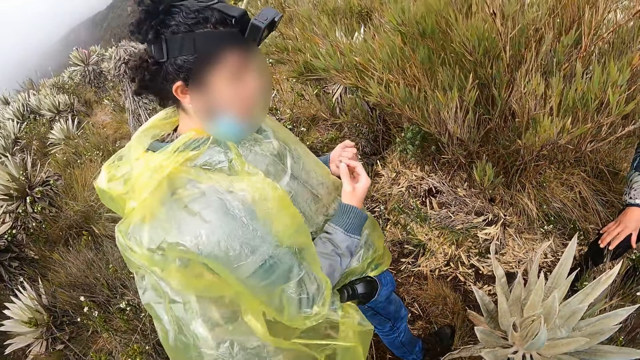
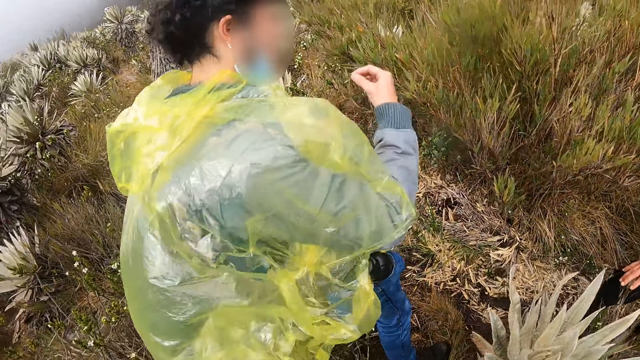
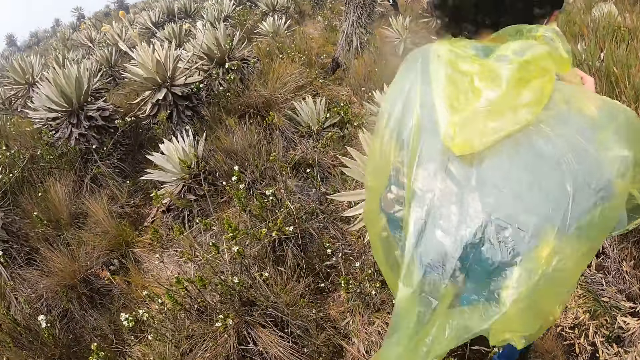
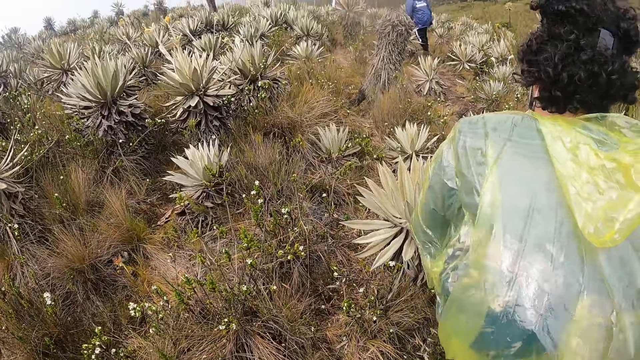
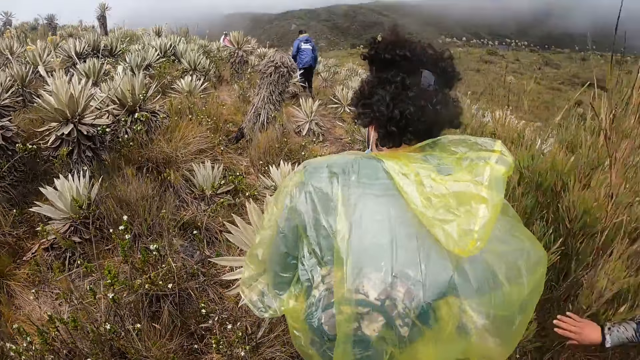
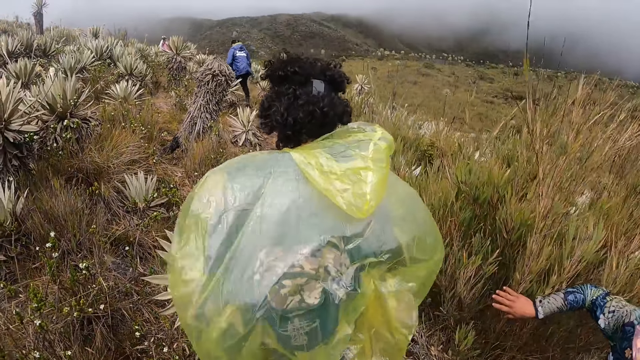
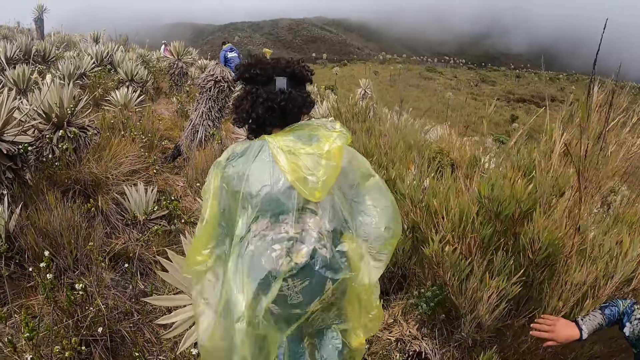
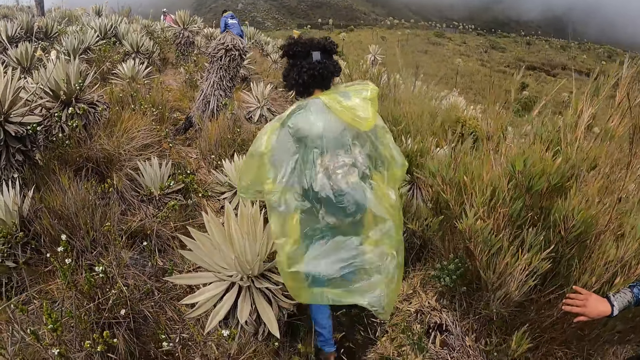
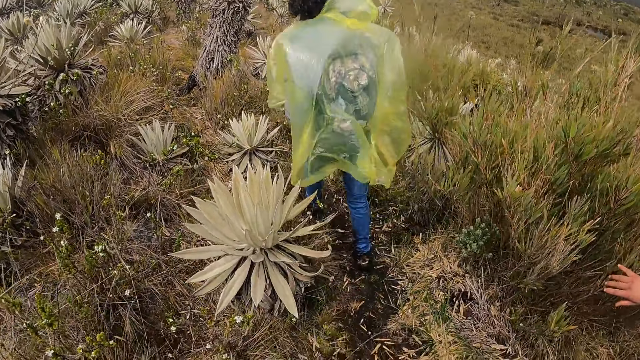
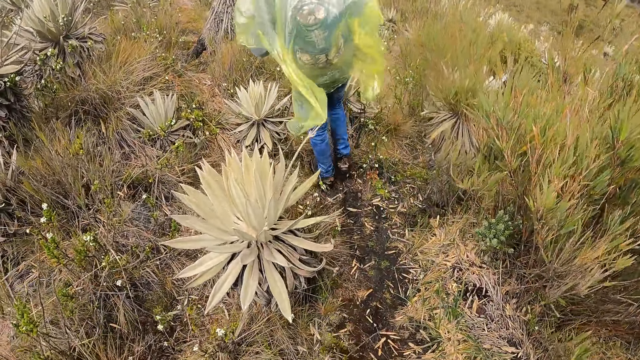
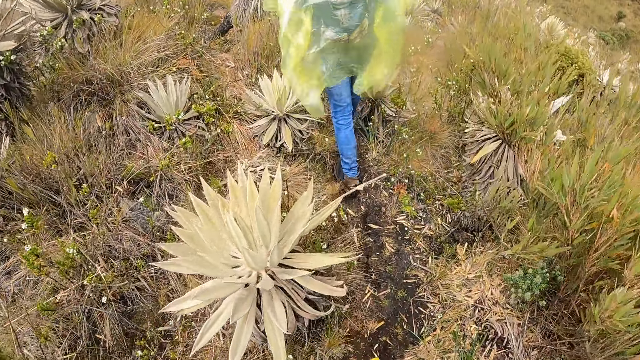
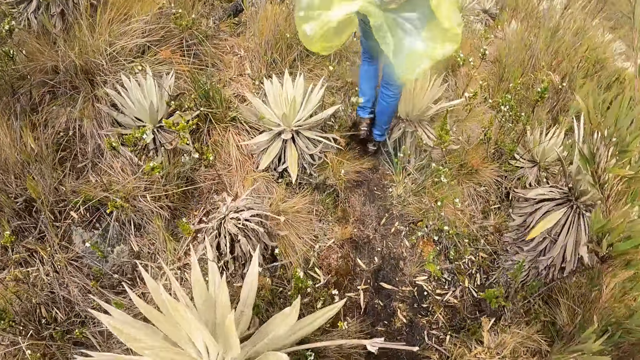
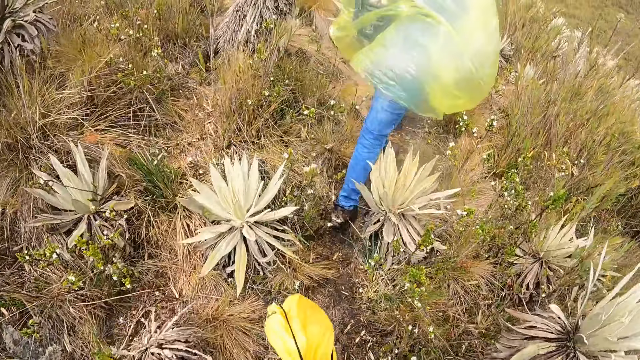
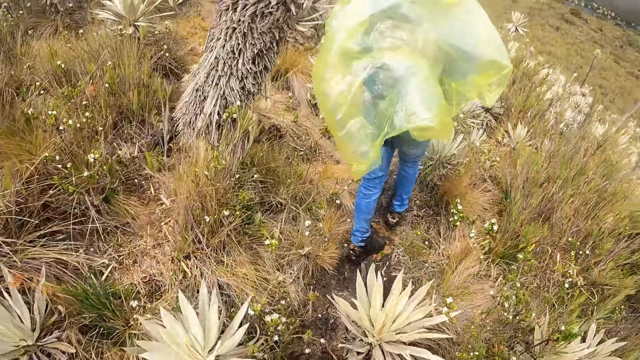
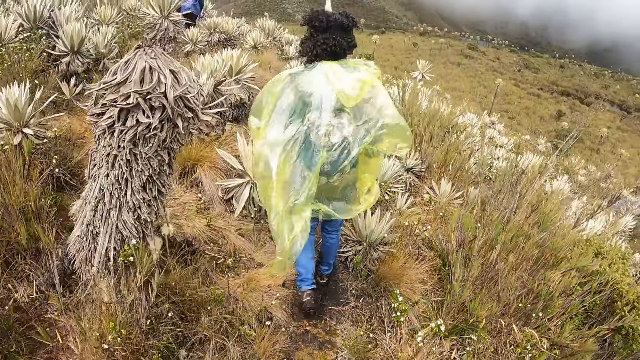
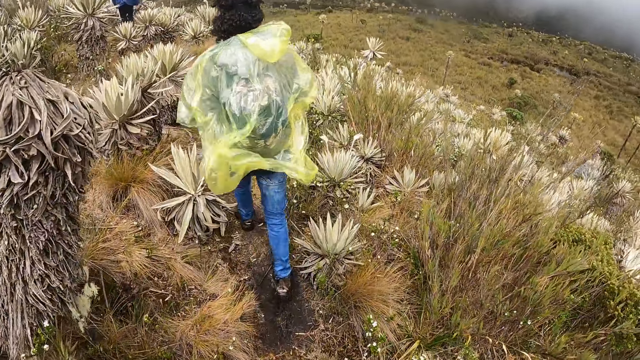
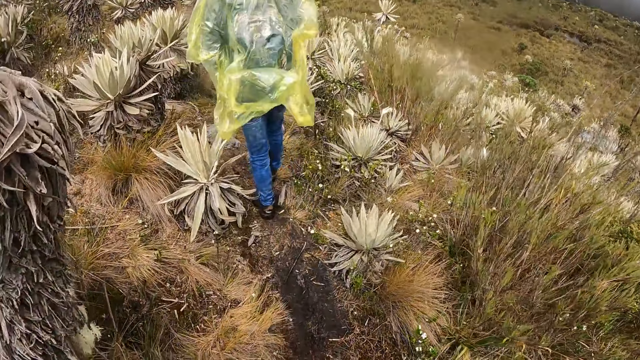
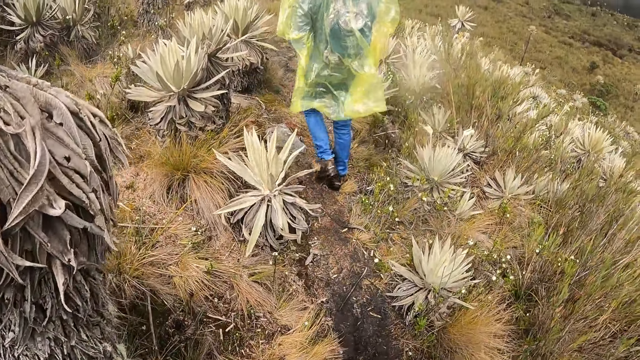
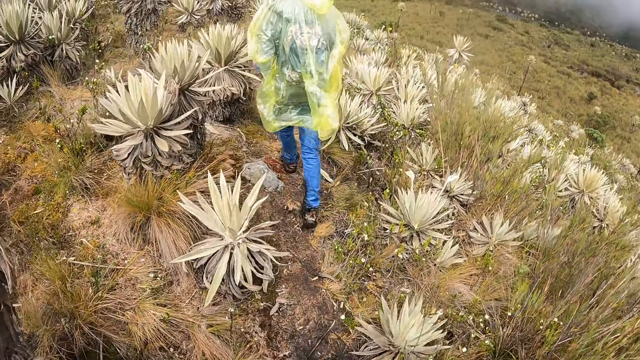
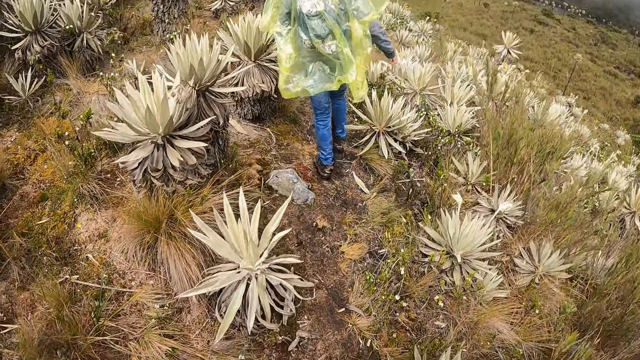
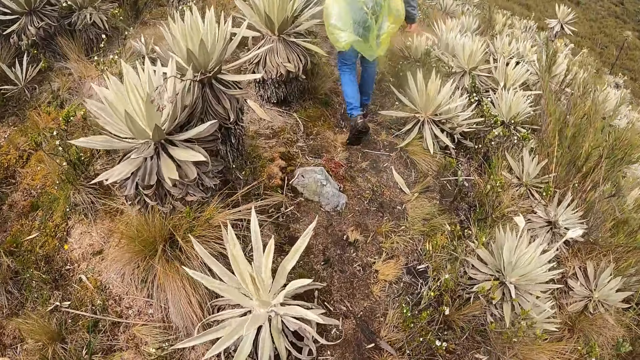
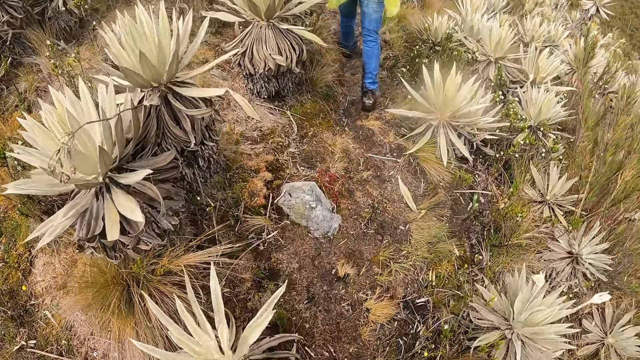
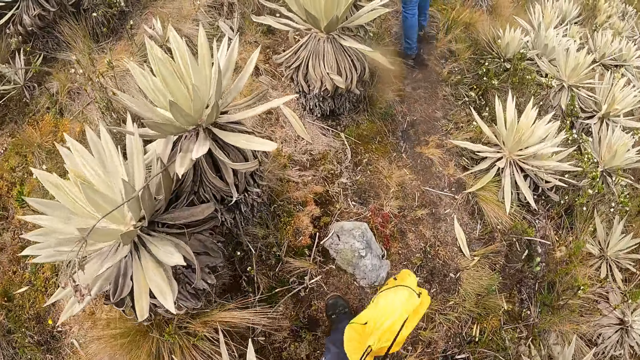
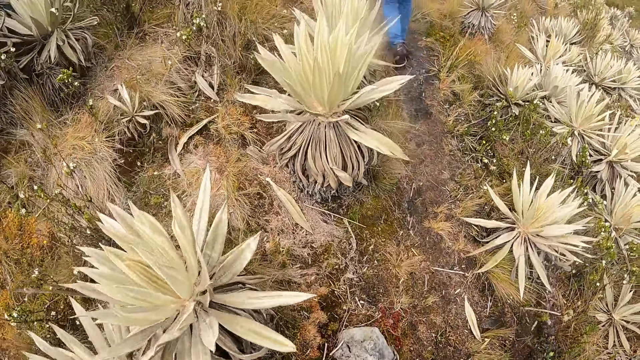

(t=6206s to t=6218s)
A man walks along the farm path. Another man pushes some plants with his left hand. A woman walks. The camera wearer walks along the farm path.

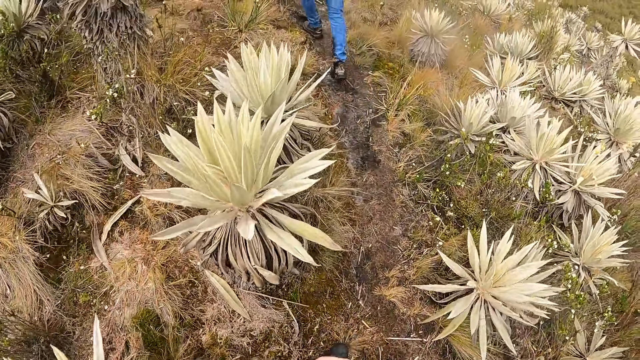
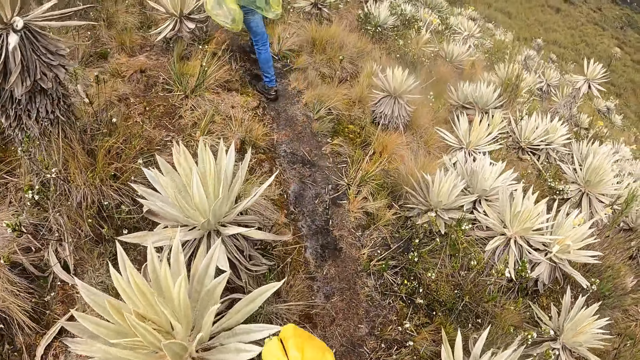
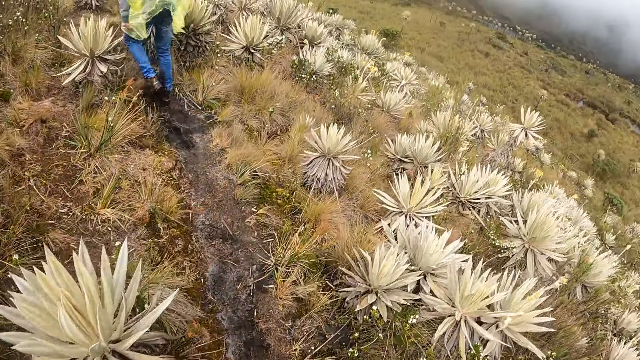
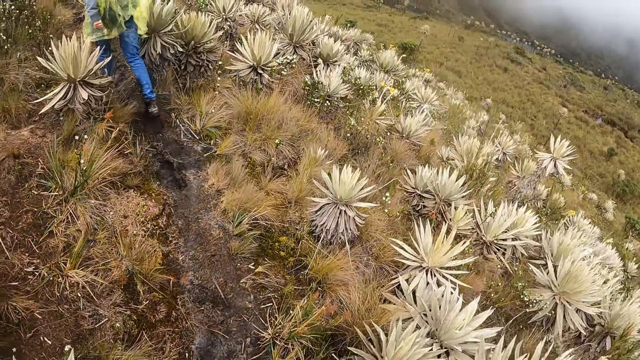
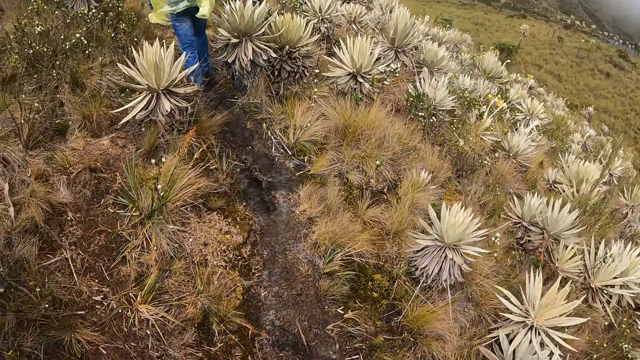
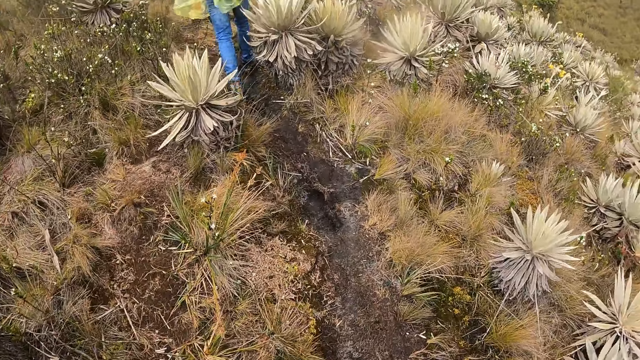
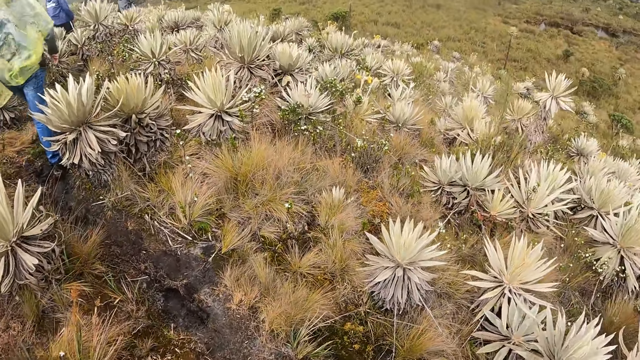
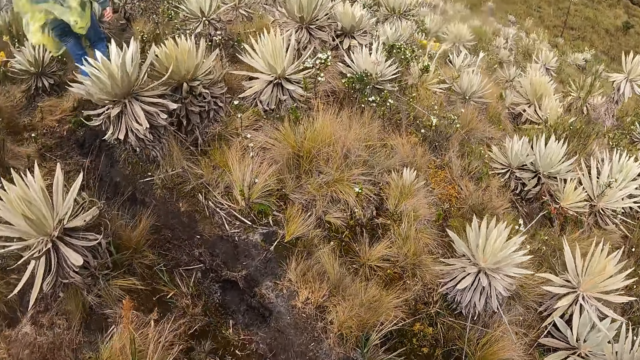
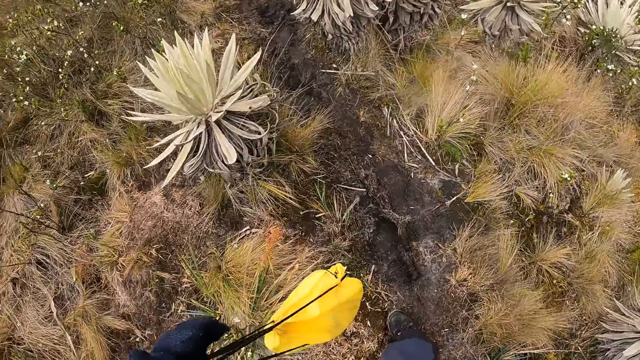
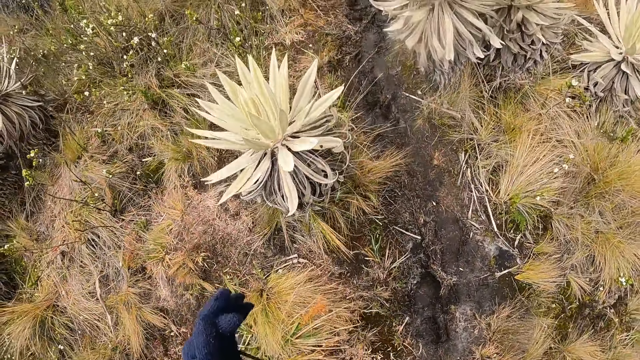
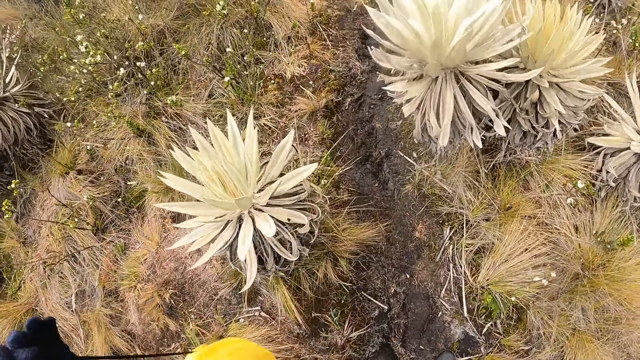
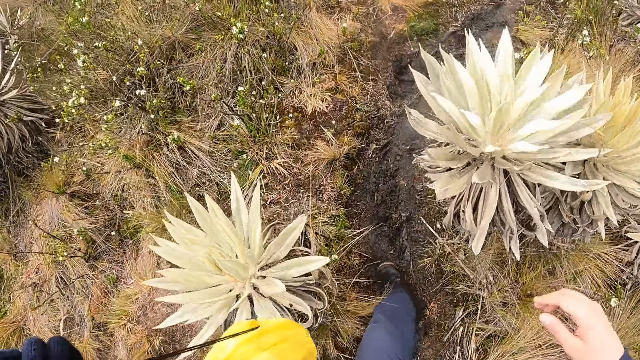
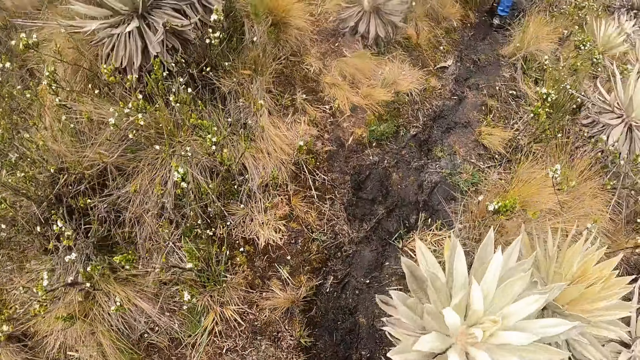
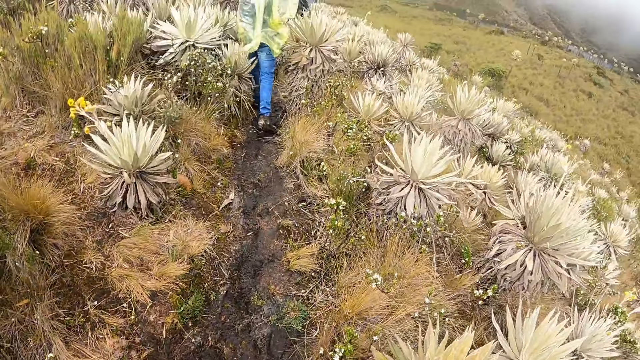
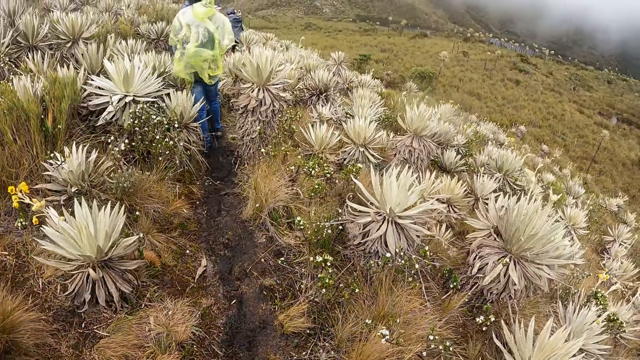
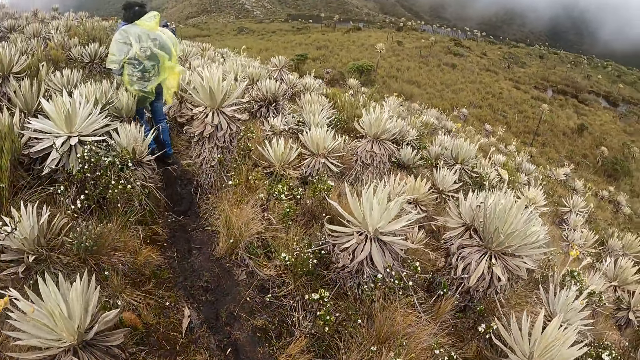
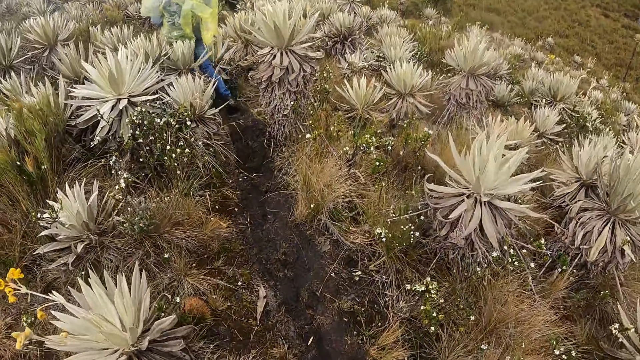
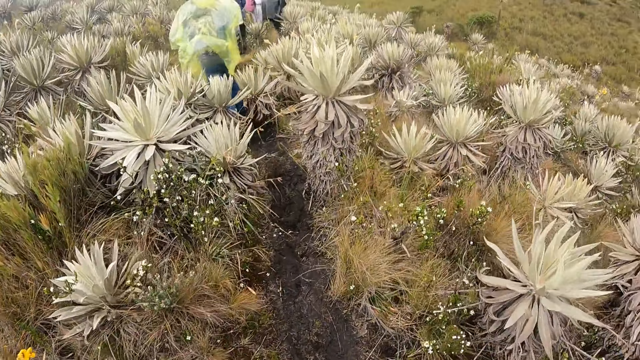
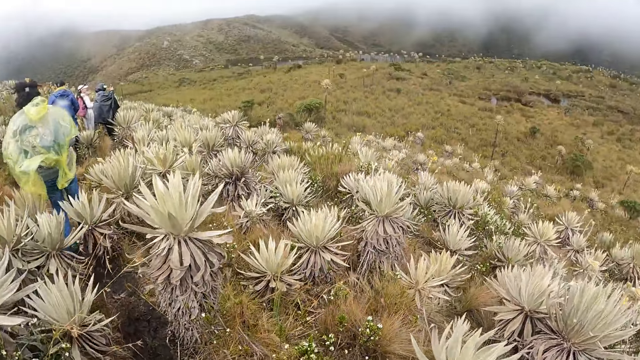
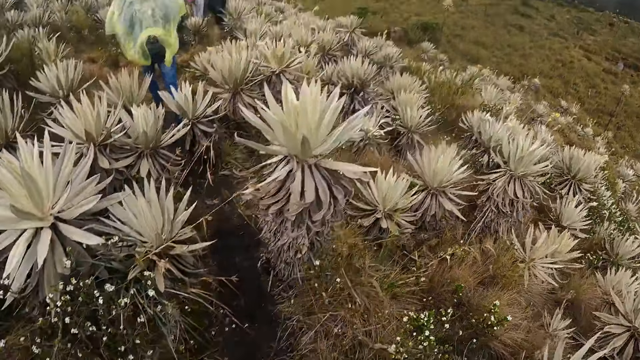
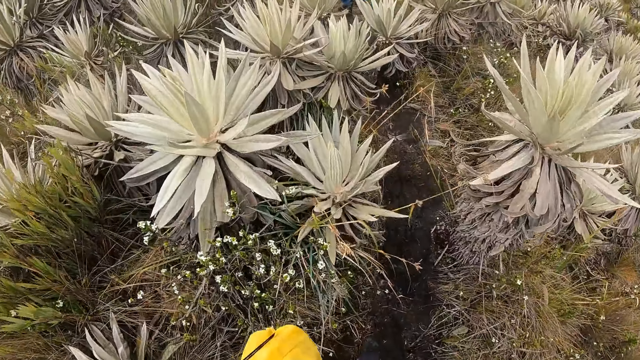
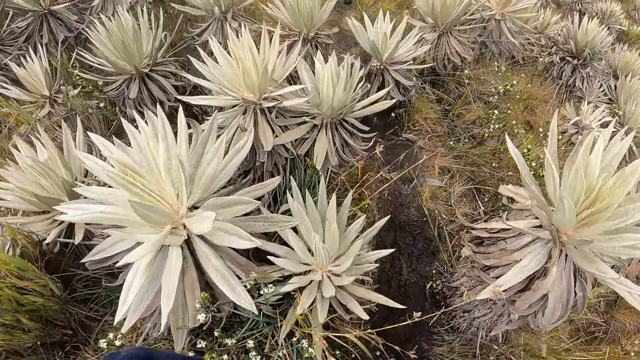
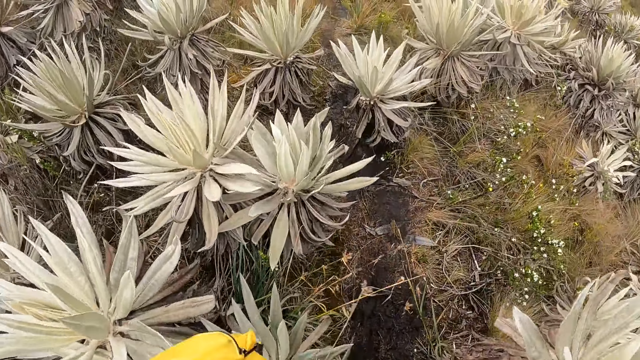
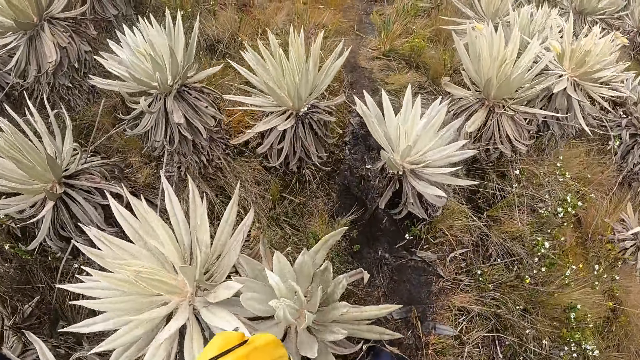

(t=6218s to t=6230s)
The camera wearer walks. He touches a Tikumu plant with his right hand.
